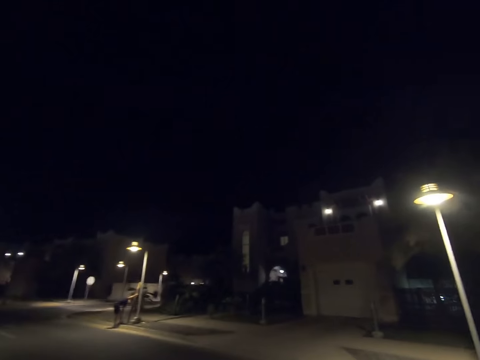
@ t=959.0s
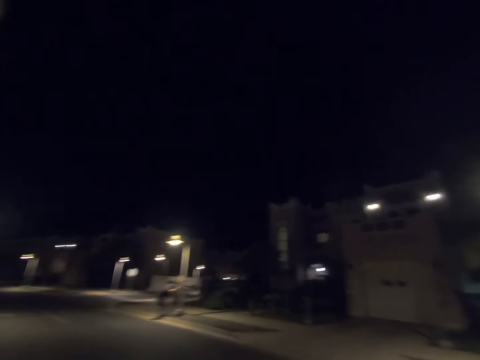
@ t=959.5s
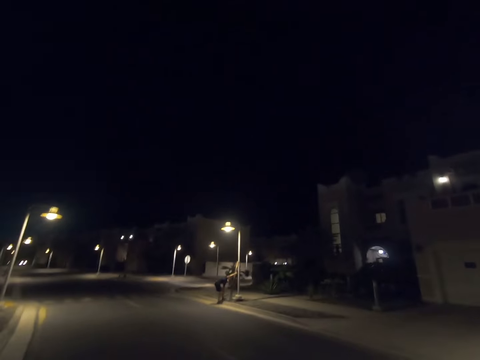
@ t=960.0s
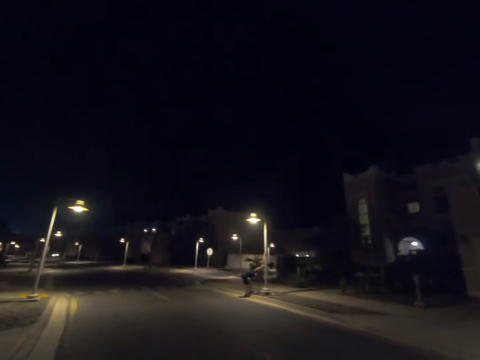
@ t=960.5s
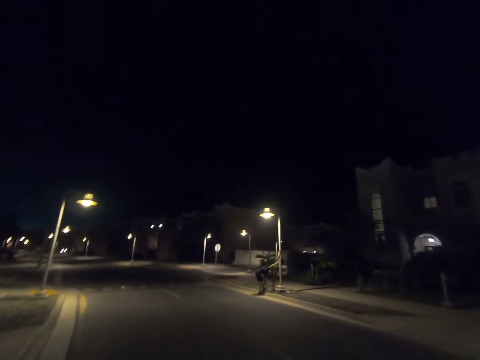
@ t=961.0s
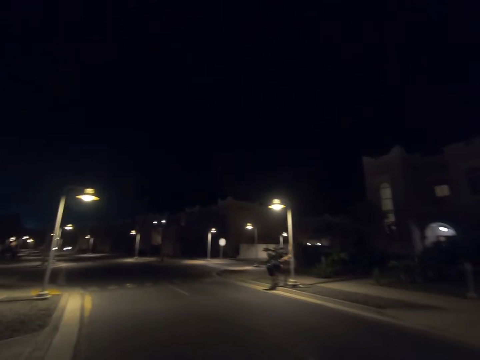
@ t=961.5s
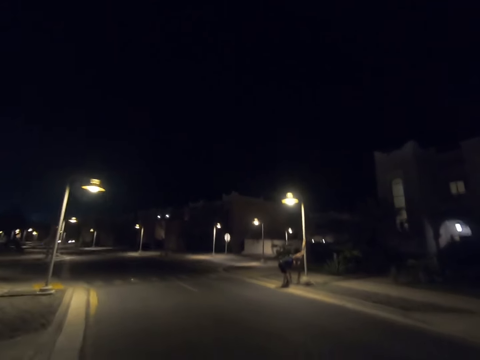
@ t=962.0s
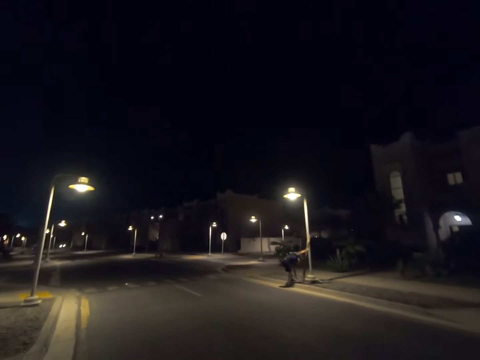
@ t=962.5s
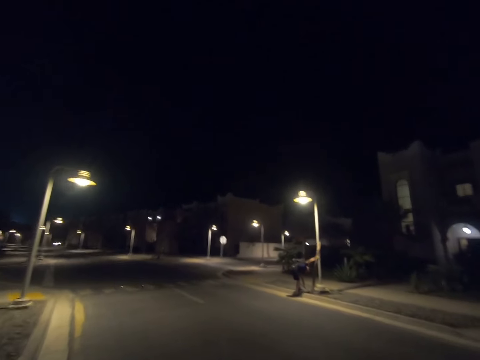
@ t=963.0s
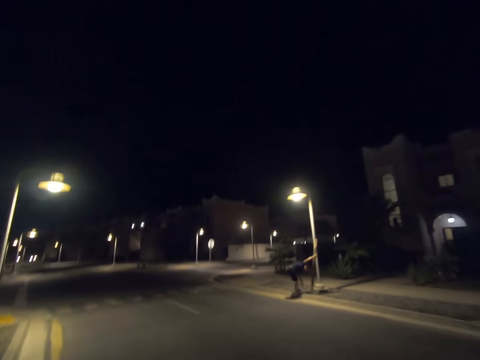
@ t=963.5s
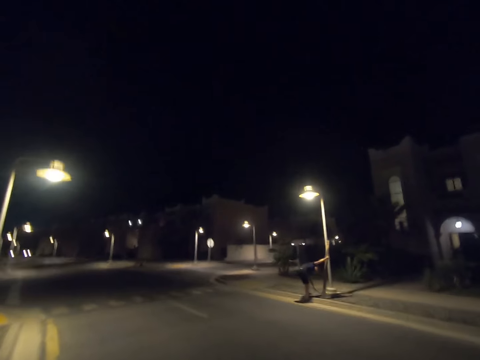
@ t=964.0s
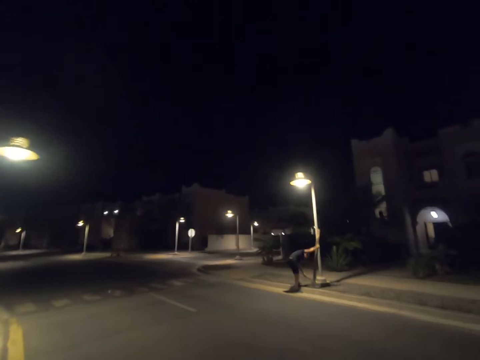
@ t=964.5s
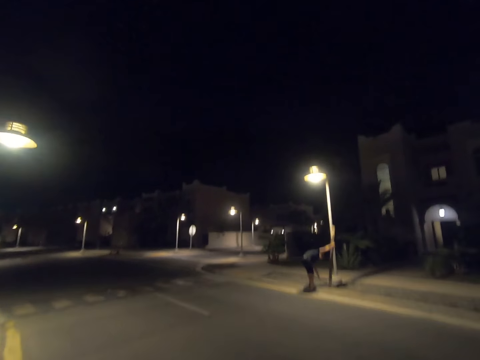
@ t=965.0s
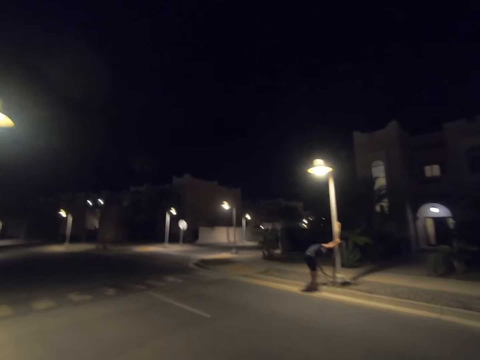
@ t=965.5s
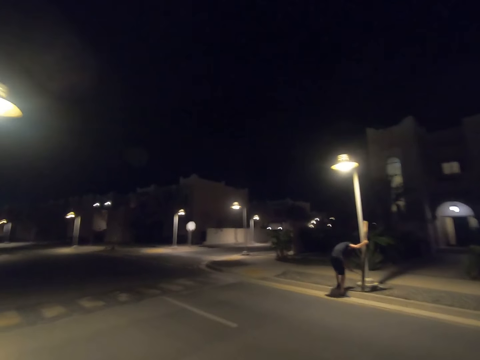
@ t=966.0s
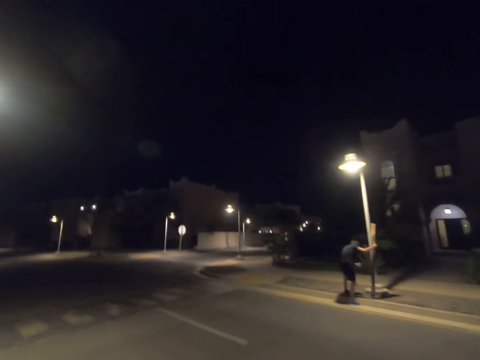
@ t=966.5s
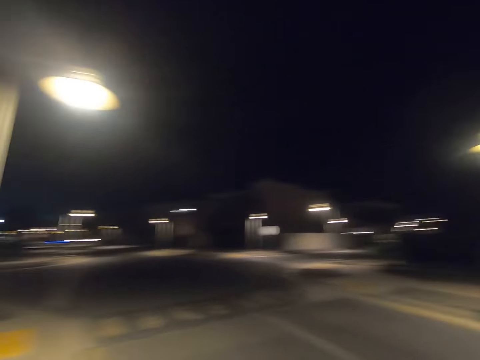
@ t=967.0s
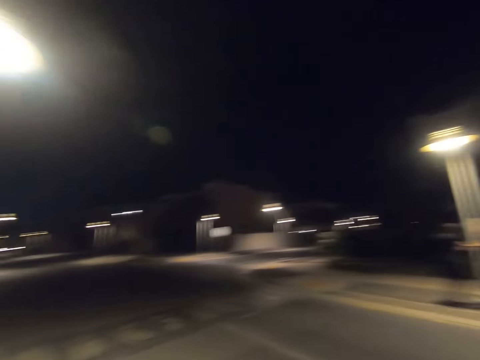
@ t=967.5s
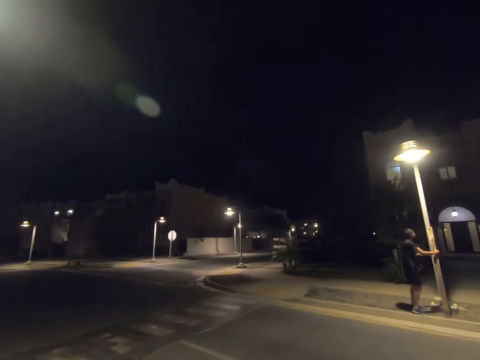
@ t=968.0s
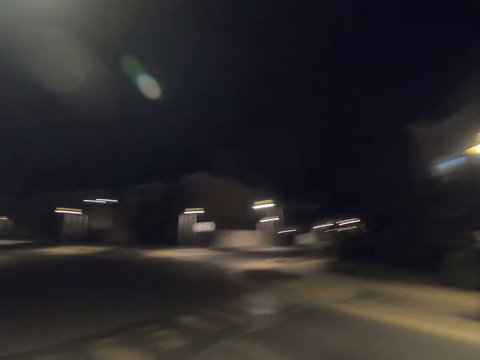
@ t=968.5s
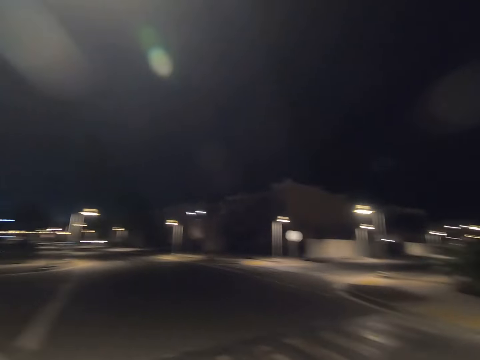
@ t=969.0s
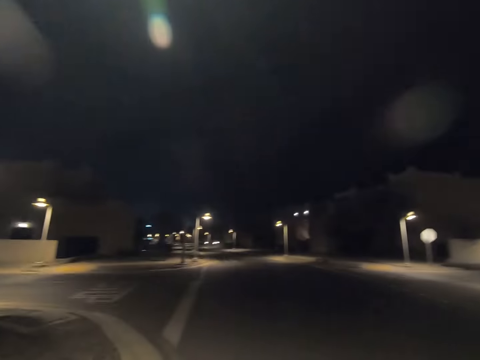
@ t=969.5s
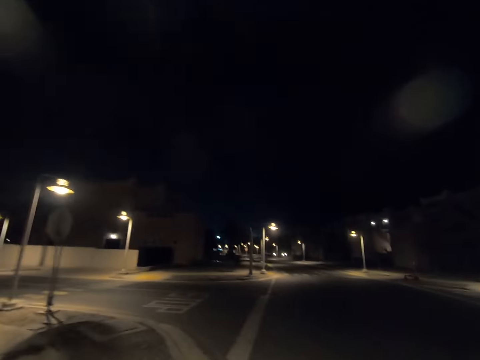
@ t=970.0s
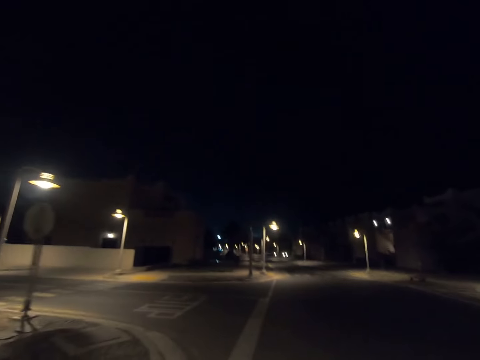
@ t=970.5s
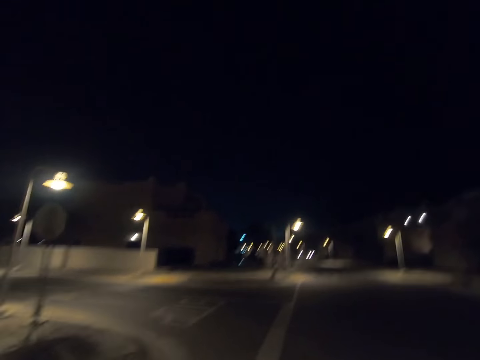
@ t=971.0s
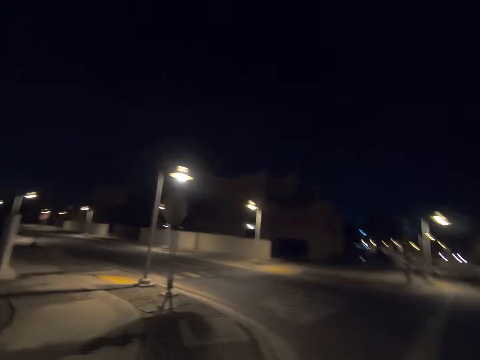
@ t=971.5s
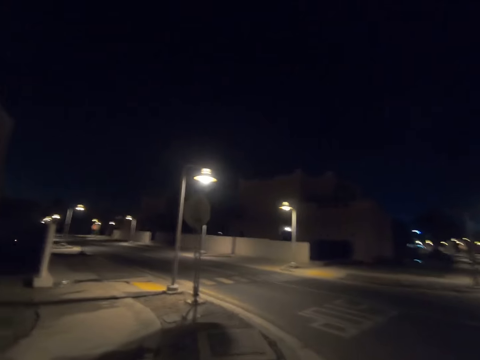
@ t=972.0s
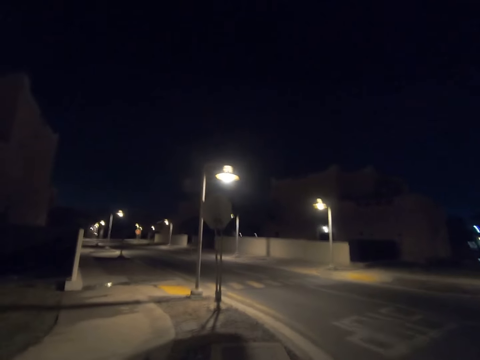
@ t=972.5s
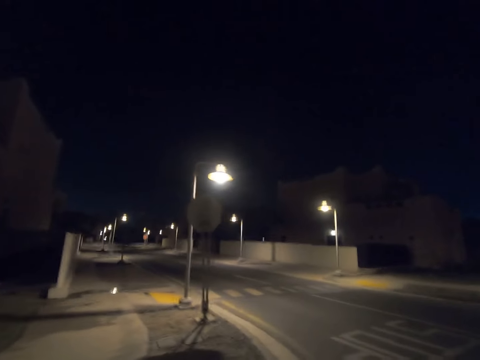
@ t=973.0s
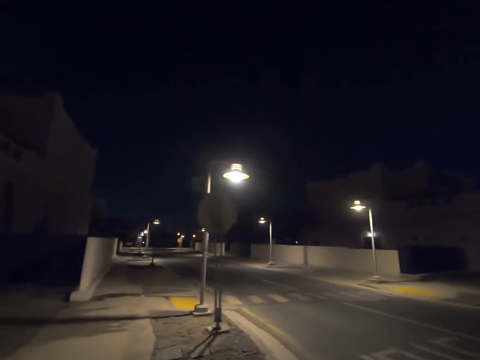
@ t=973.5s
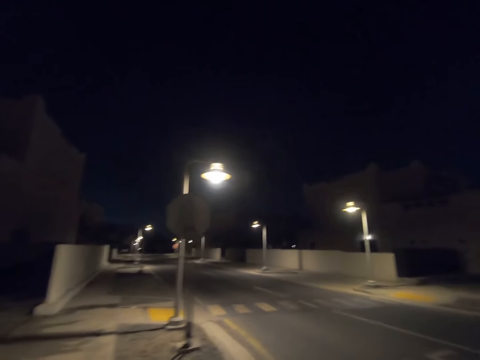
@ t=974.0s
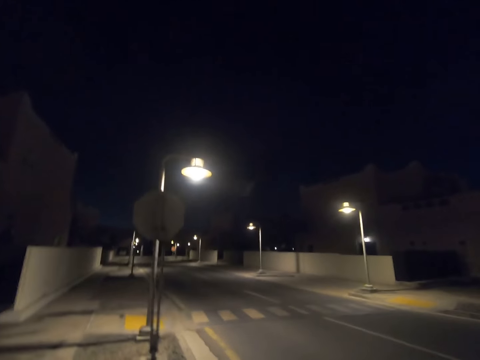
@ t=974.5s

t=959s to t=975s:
The camera wearer returns his gaze. He walks past a man at a street light pole. He looks to his left.

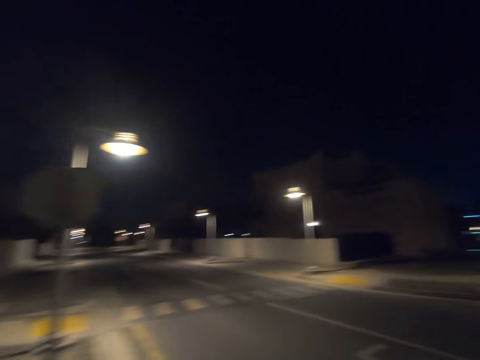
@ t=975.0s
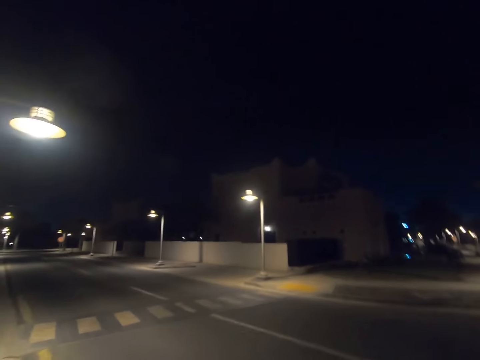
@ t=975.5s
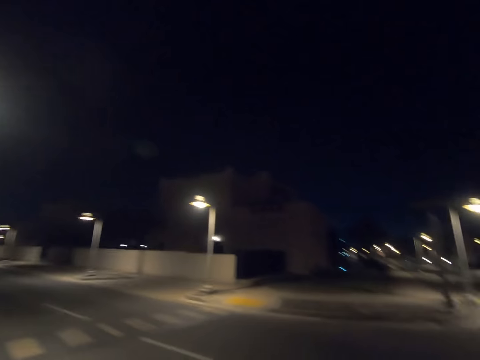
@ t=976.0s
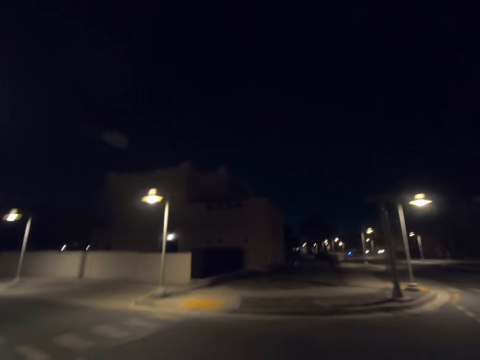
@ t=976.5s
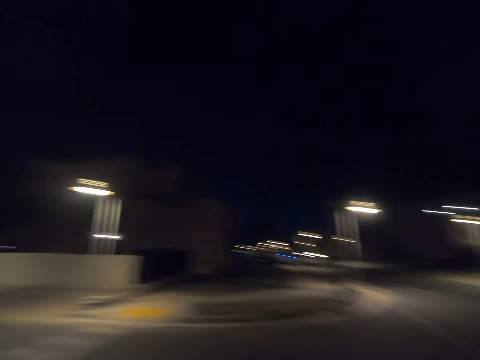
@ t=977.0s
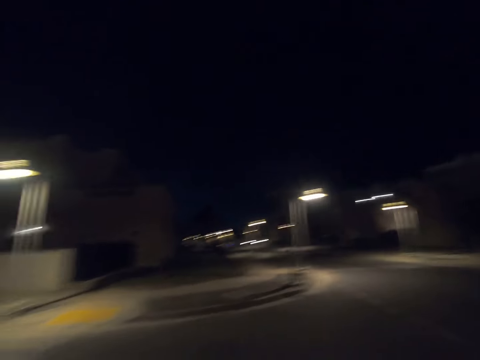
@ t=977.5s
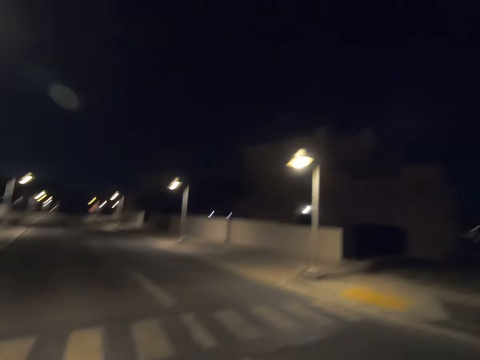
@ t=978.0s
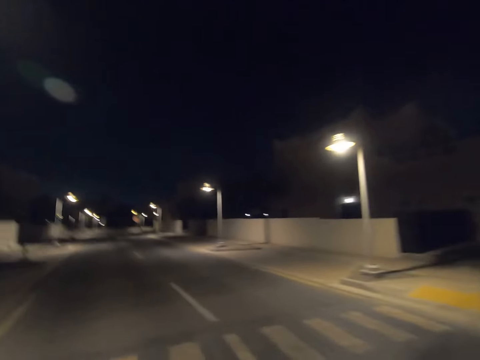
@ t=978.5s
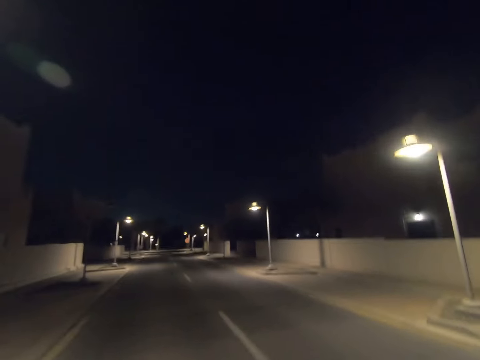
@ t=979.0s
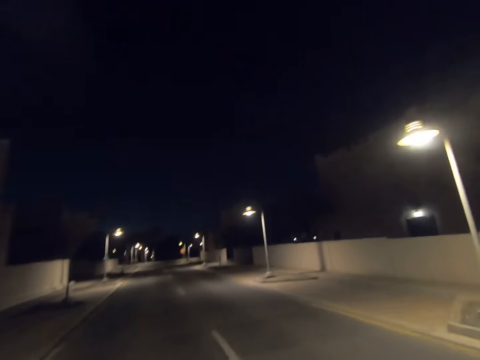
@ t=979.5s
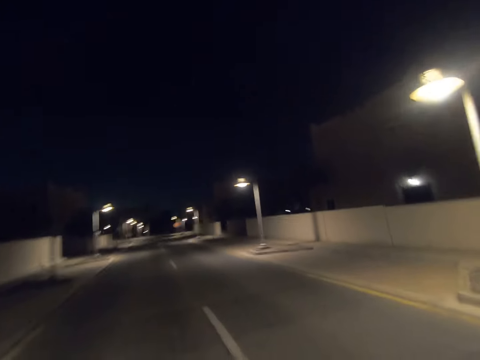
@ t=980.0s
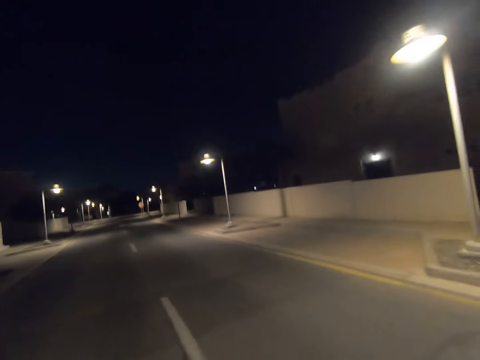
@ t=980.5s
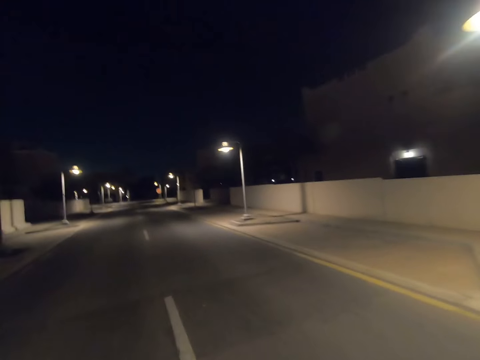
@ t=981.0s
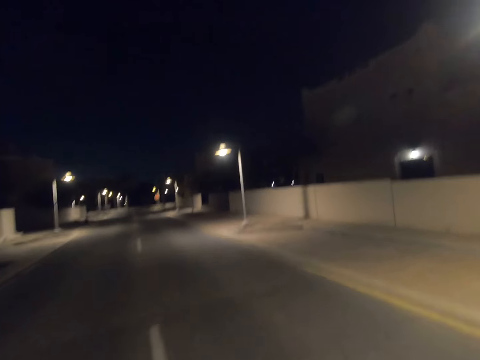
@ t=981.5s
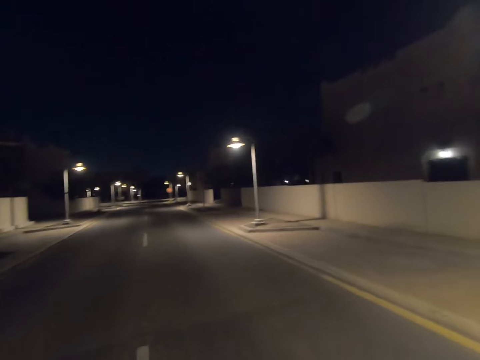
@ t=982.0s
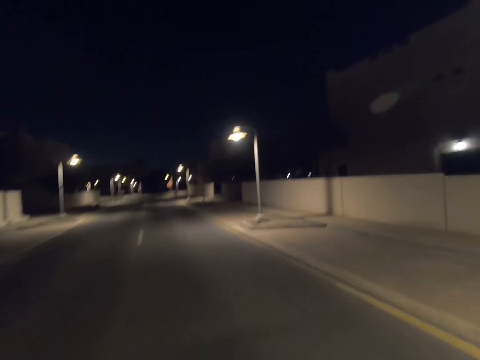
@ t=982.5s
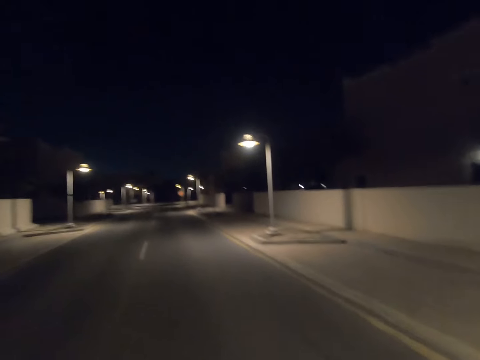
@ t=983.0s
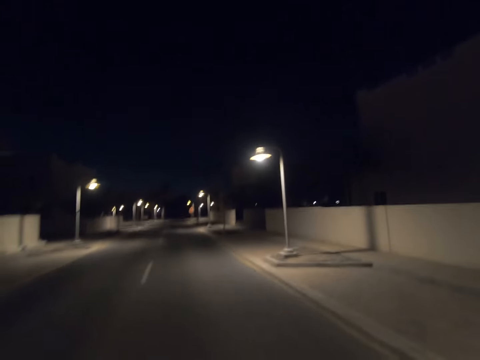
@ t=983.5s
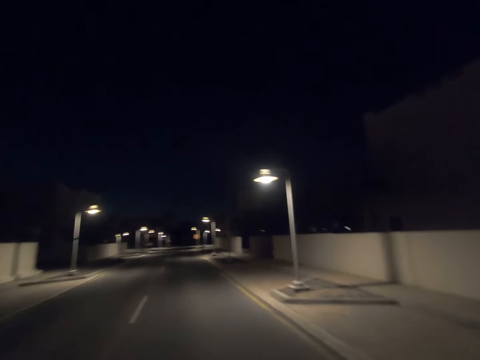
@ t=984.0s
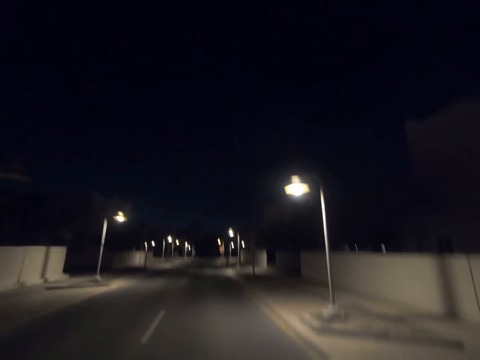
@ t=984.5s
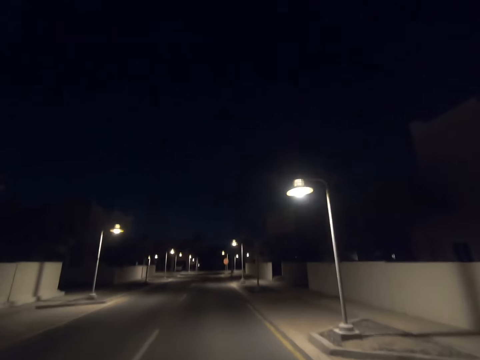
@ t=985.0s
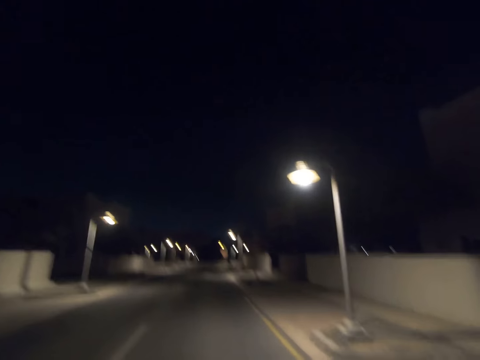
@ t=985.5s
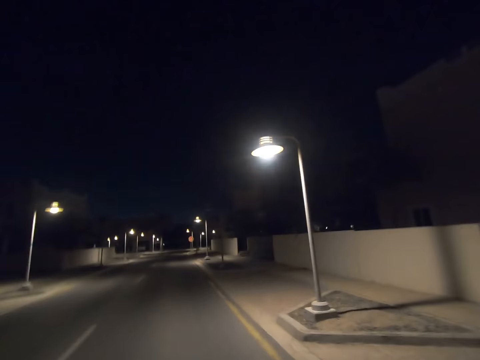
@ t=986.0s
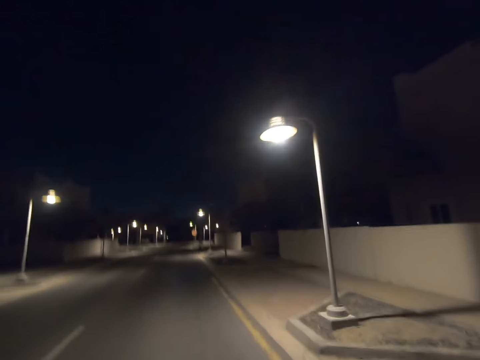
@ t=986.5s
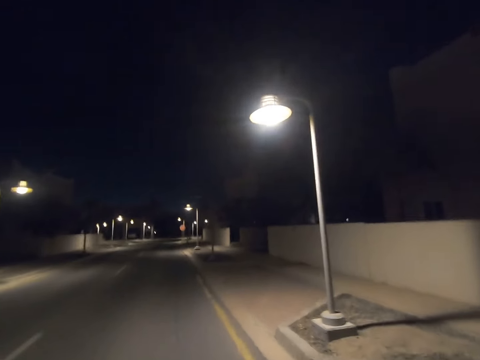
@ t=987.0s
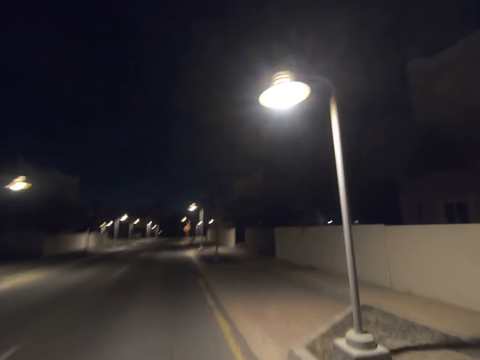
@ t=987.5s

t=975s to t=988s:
The camera wearer returns his gaze. He turns to his left. He walks past a street light pole.
